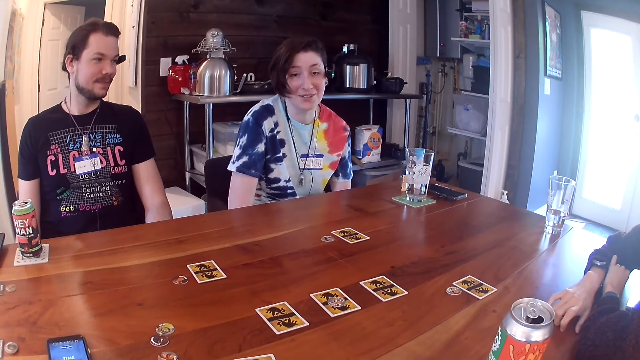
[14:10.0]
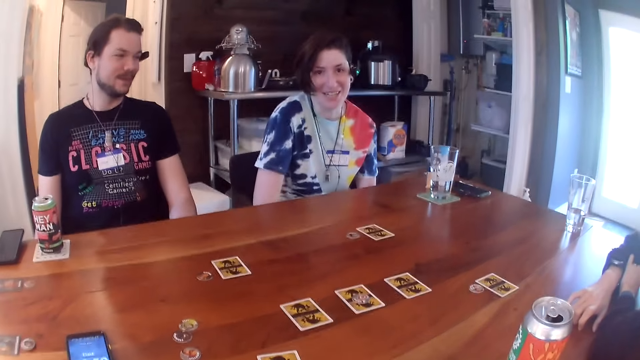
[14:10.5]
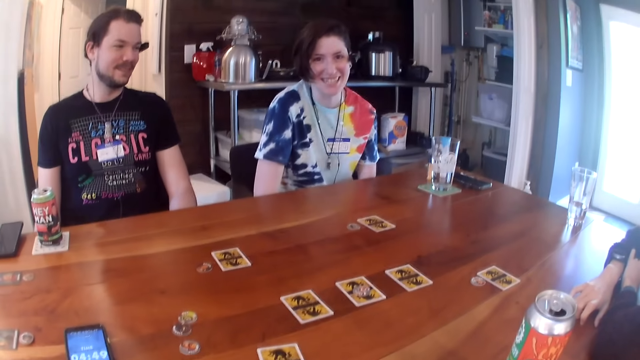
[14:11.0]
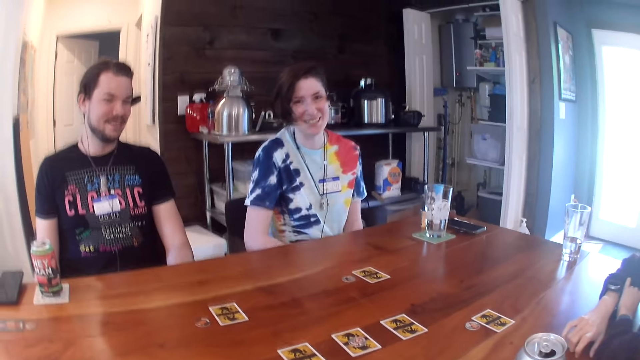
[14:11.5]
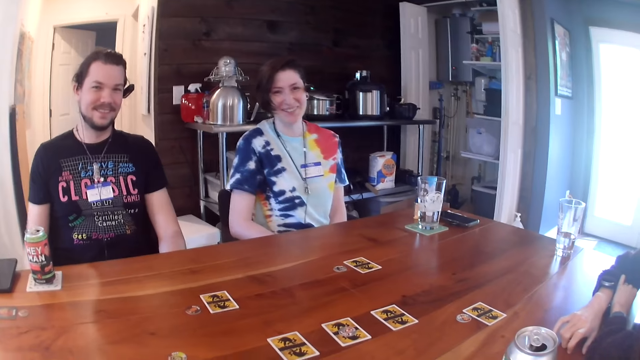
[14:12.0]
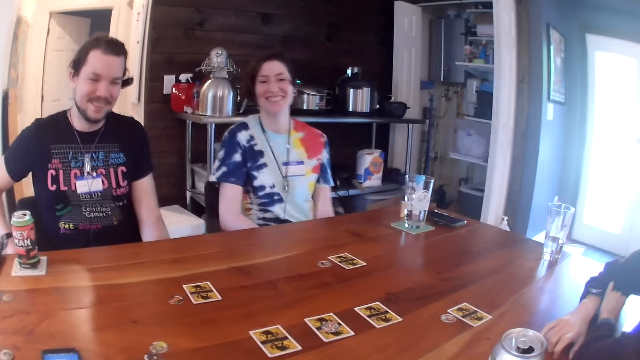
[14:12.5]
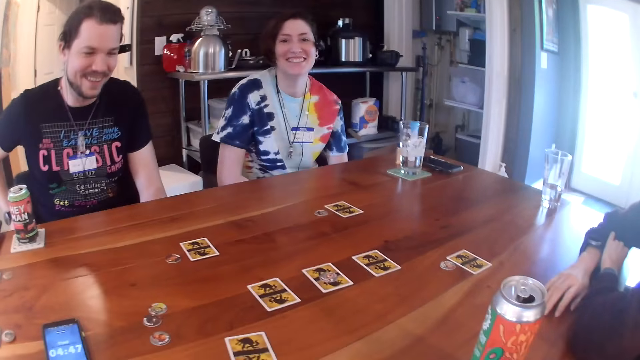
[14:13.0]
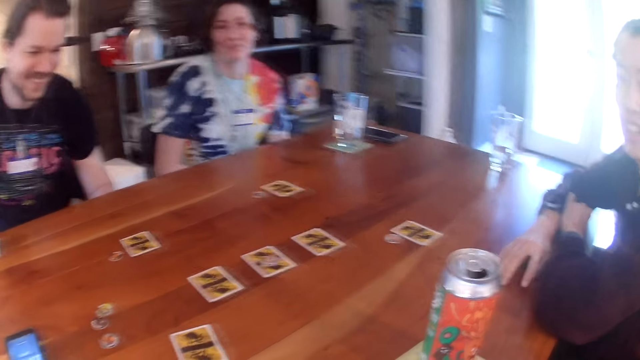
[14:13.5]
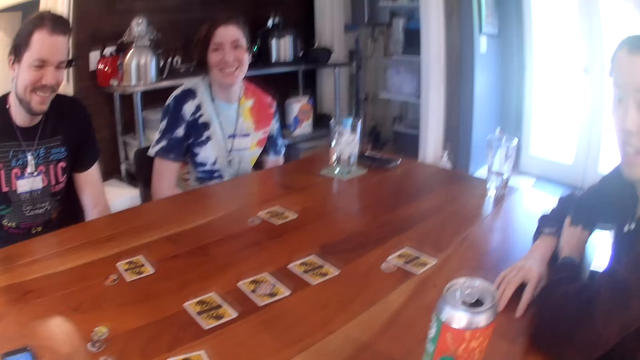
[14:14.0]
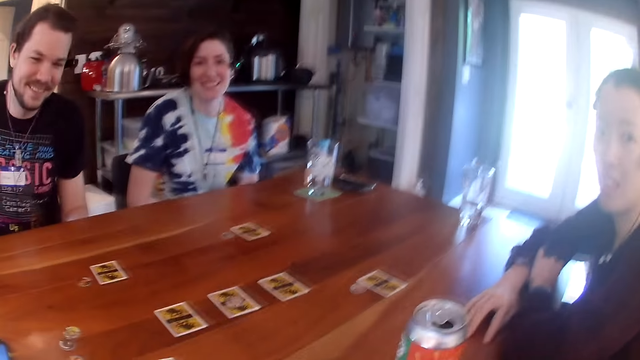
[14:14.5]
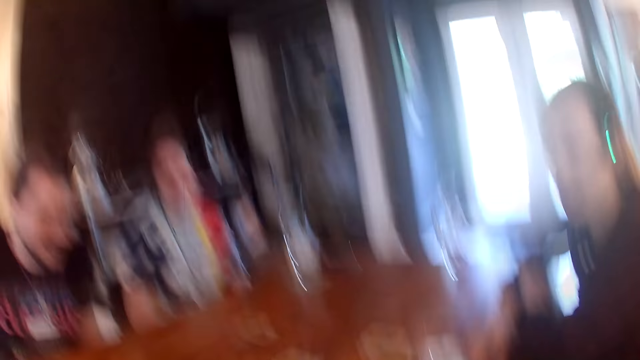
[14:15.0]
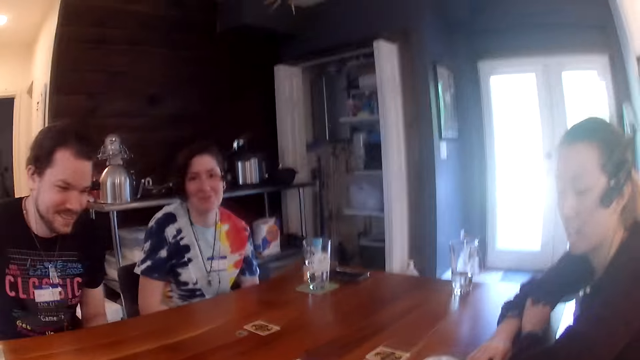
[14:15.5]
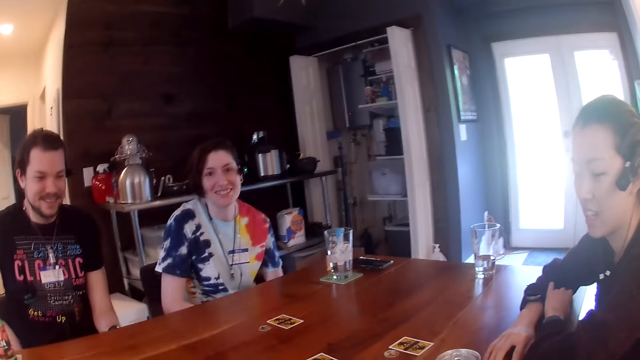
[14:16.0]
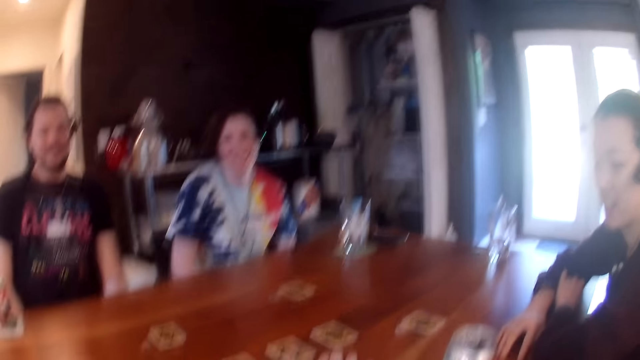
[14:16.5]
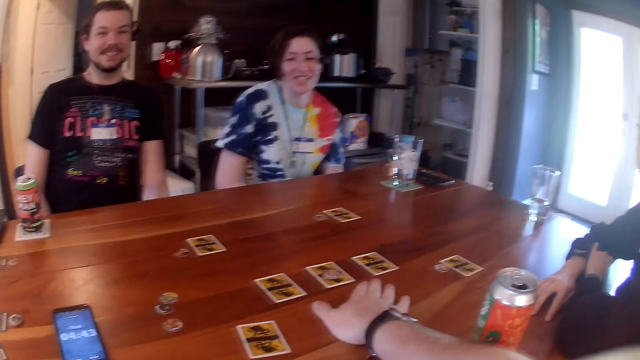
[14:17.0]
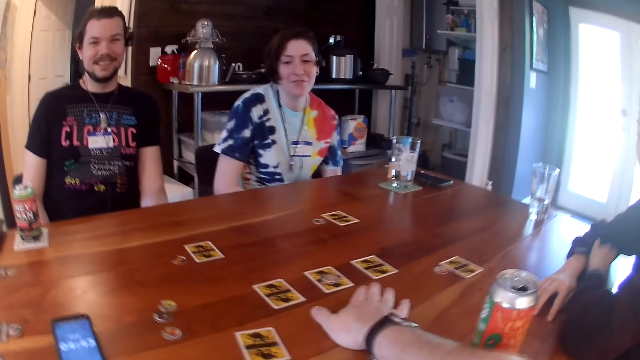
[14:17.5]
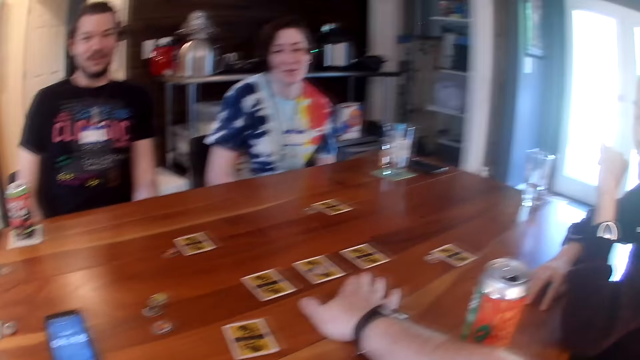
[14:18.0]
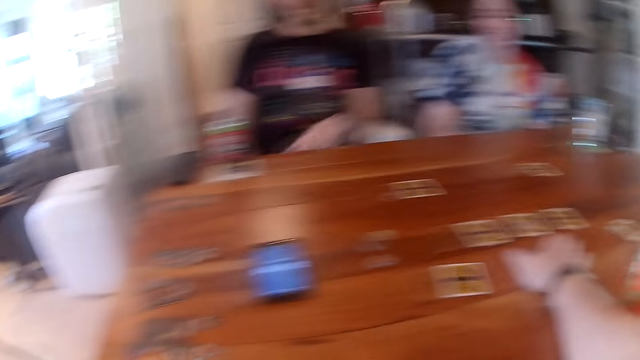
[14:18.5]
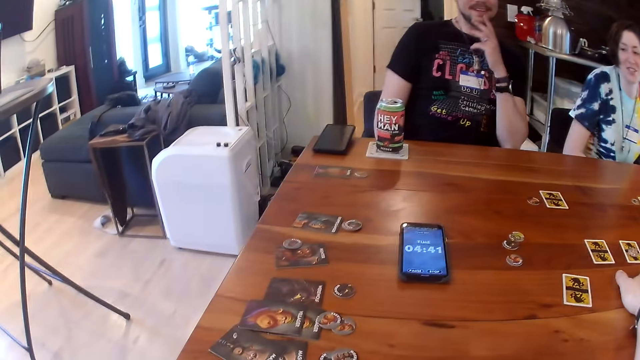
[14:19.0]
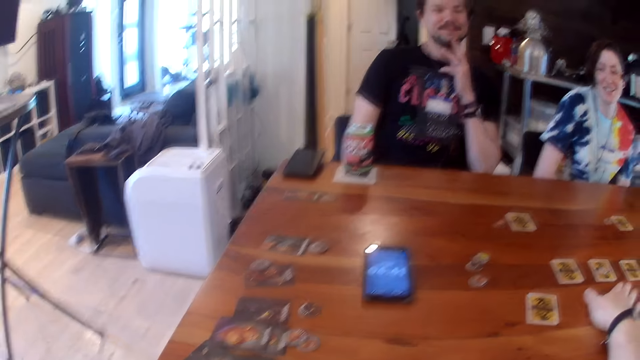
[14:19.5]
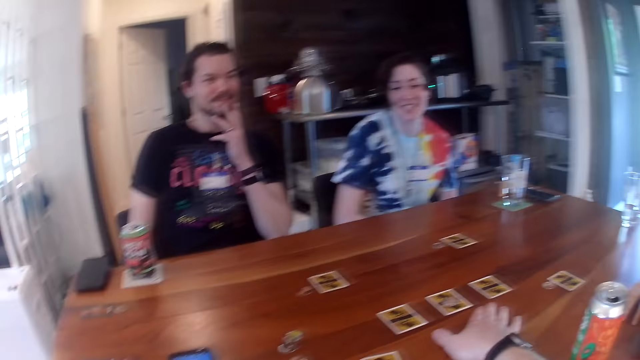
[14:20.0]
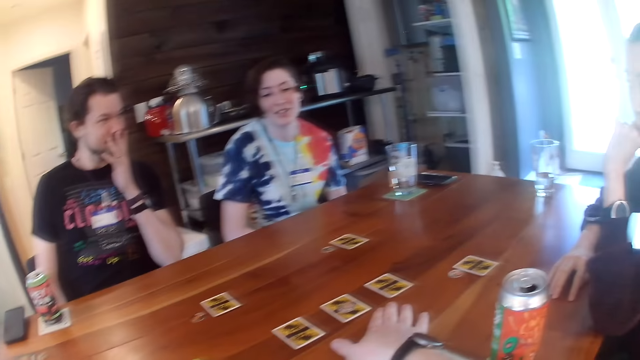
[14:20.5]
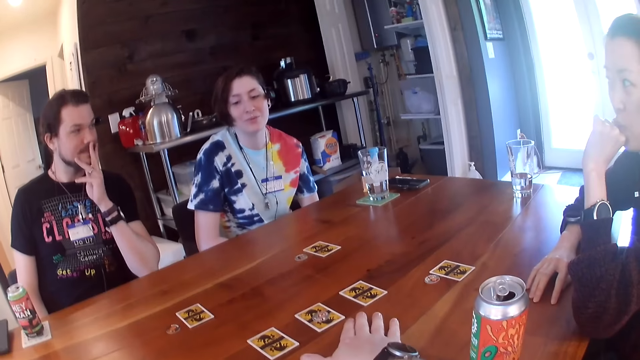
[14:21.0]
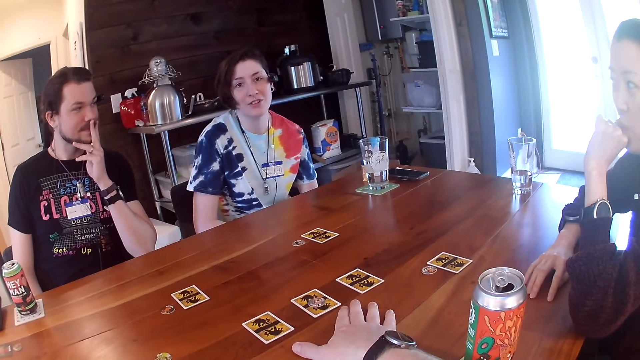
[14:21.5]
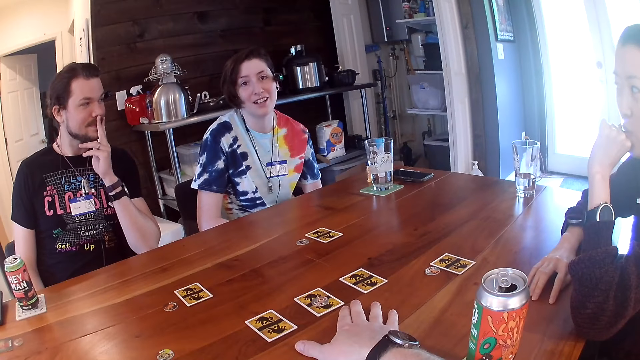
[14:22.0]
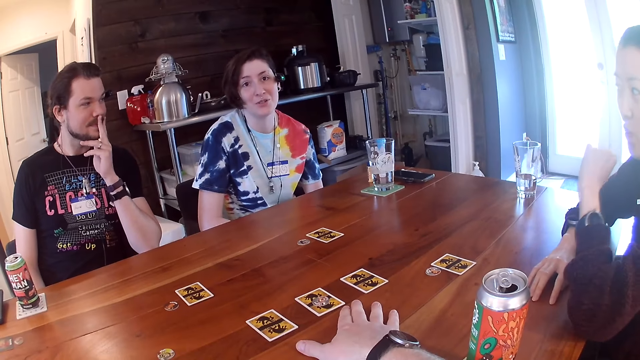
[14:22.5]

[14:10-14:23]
A woman bends on the chair on her back. A man holds the chair with his right hand. The man moves on the chair. The camera wearer places his right hand on the table. He moves a hand on the table. The man leans on the chair on his back. Another woman moves her left hand and places her left hand on her jaw. The man places his left hand on his jaw and moves his left hand. The camera wearer looks around.

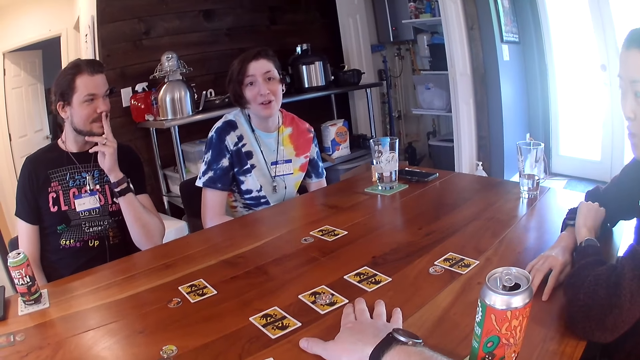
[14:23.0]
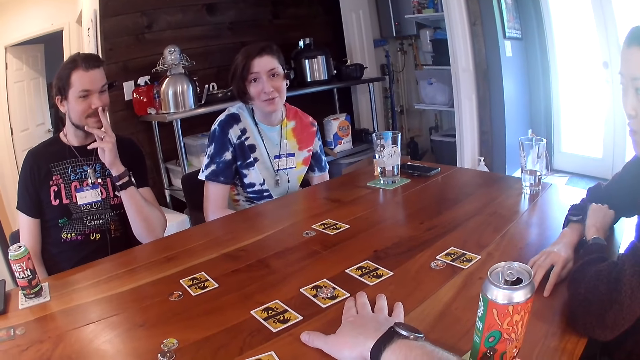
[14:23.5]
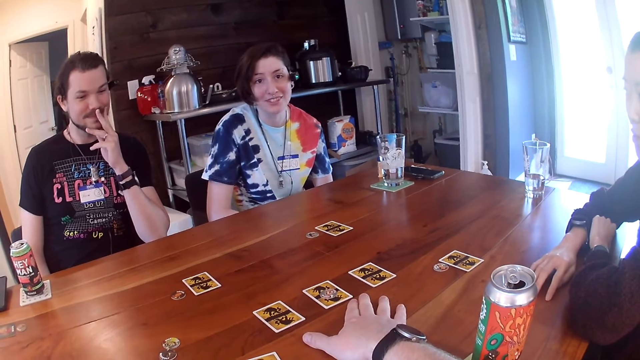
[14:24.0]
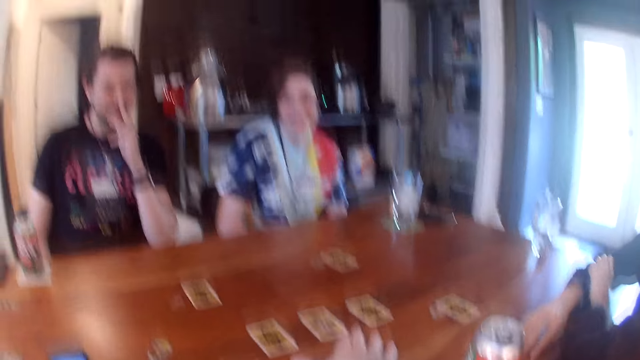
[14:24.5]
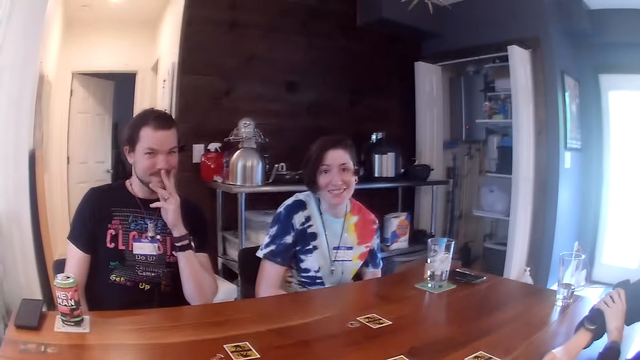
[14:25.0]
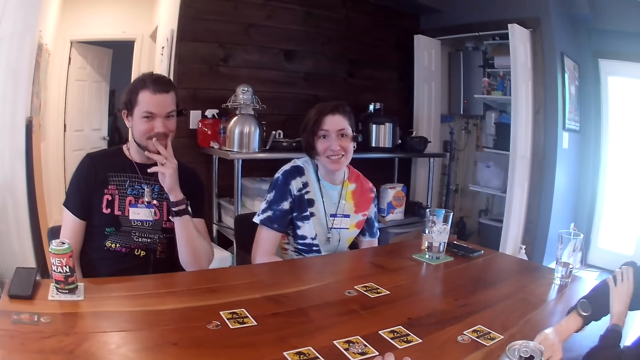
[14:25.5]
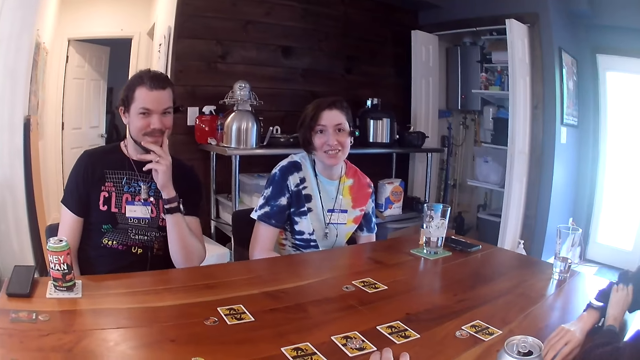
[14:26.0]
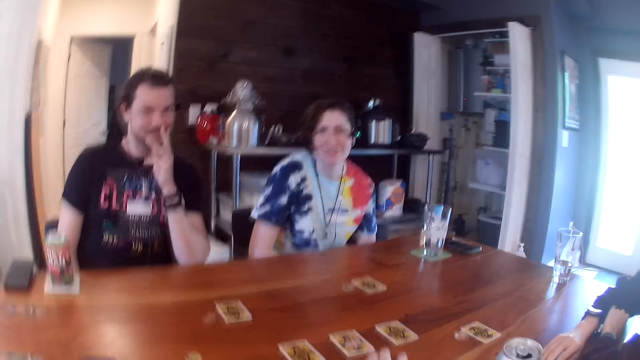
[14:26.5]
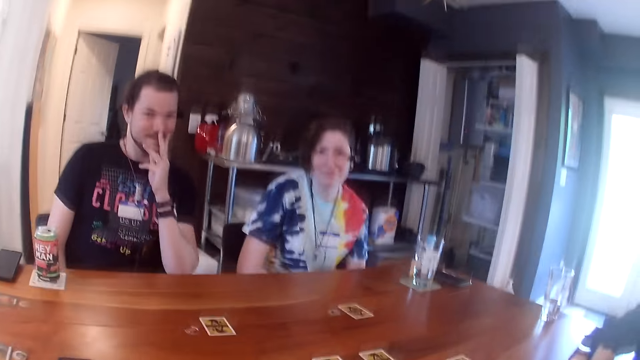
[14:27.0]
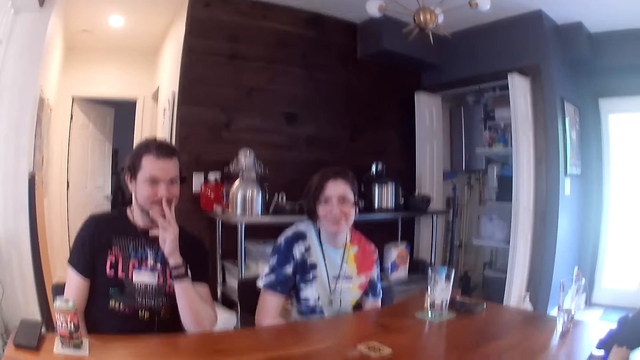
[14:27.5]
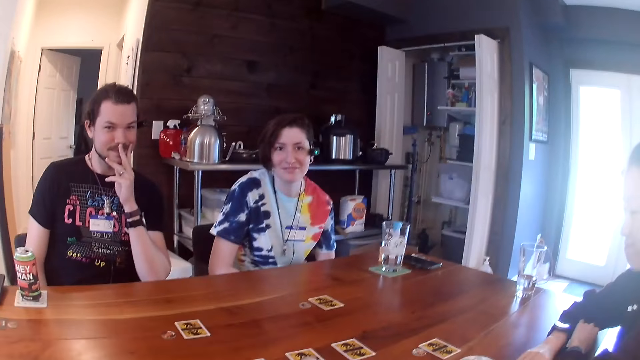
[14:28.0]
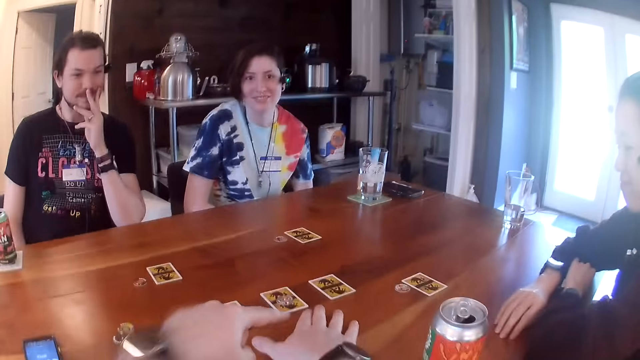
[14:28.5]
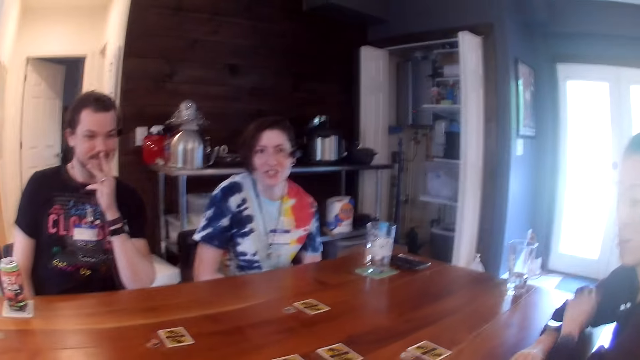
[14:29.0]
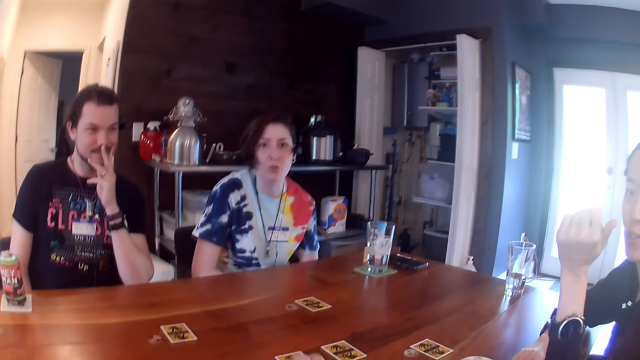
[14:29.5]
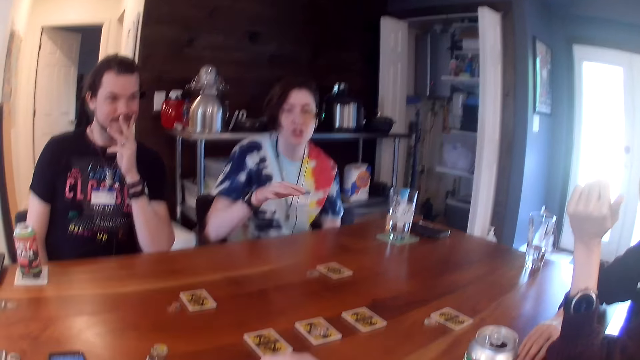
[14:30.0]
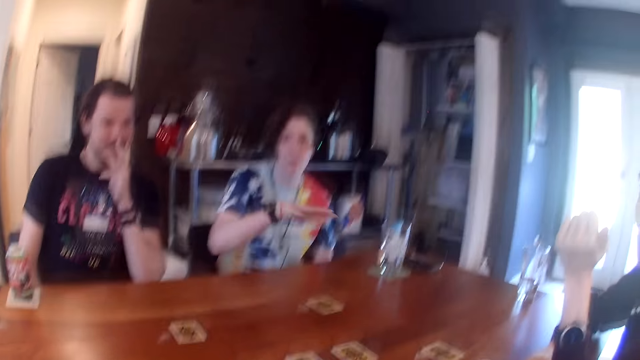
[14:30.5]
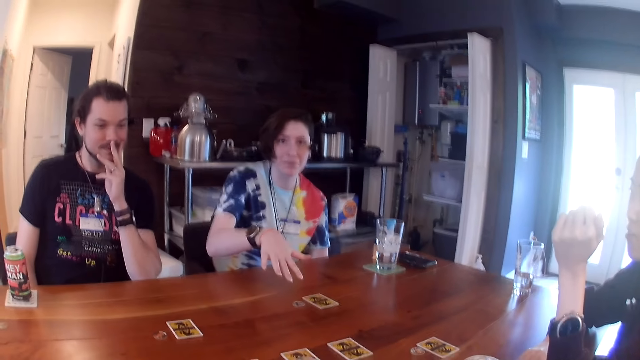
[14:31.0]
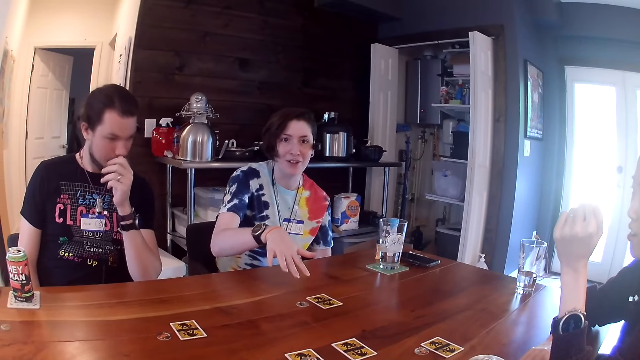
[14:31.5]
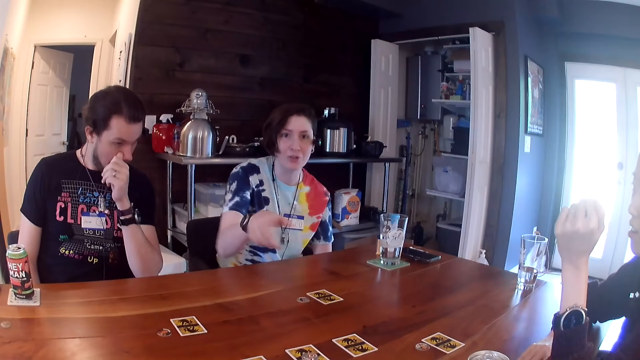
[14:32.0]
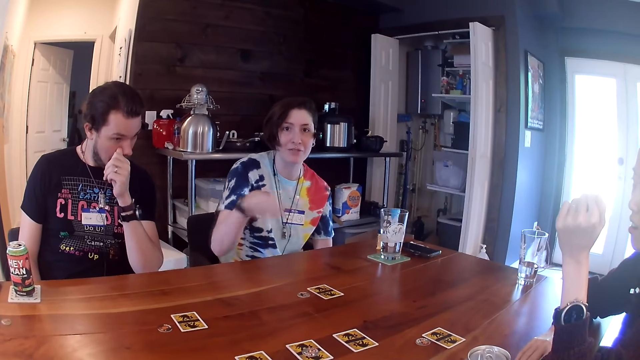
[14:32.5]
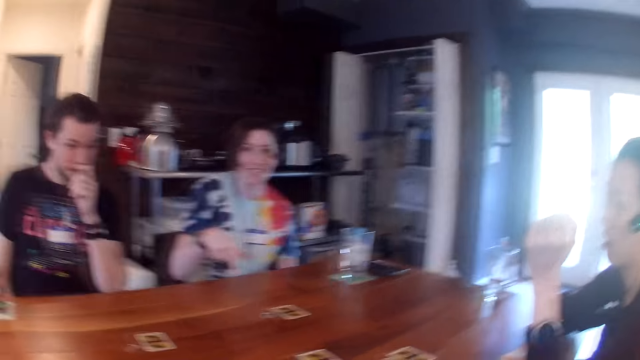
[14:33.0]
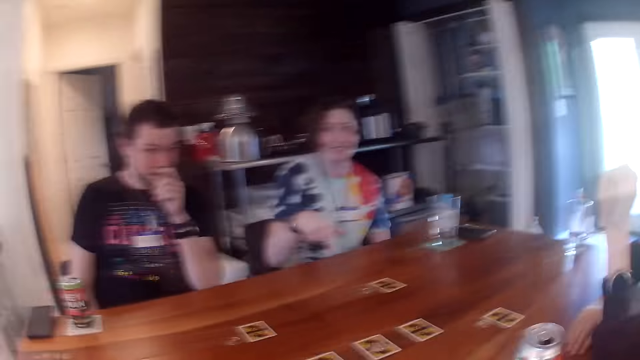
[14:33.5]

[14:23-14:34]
The woman places her left hand on her hand and drops a hand on the table. The camera wearer removes a hand from the table. They do something. The woman moves a hand. Another woman moves a hand on the table. The man rubs his nose with his left hand.
